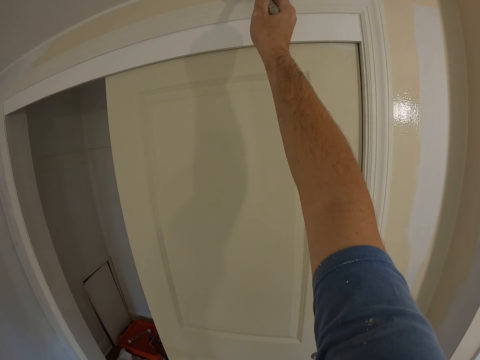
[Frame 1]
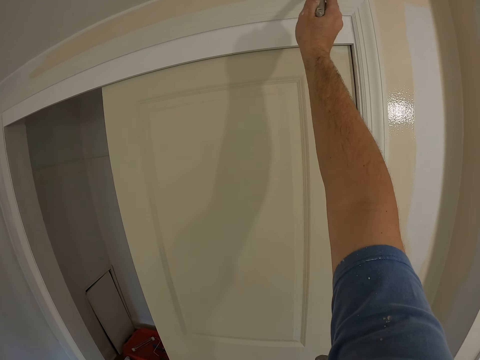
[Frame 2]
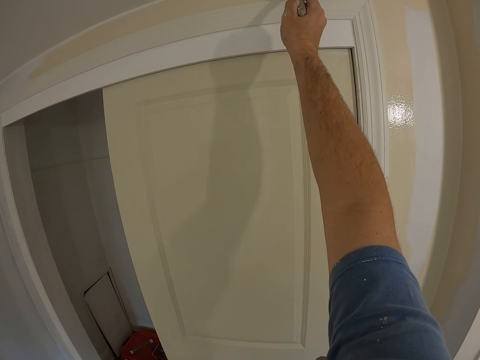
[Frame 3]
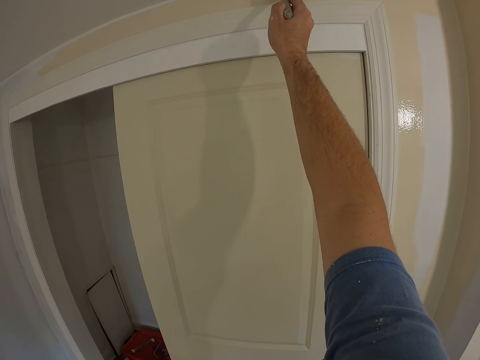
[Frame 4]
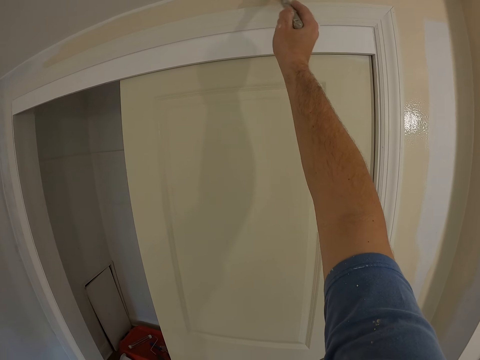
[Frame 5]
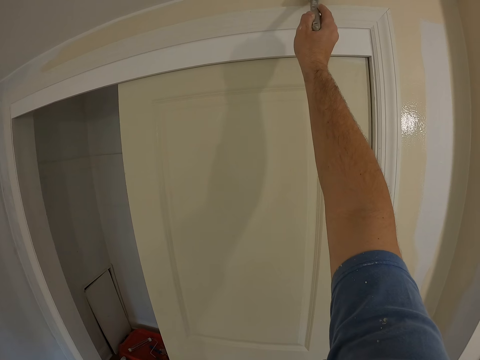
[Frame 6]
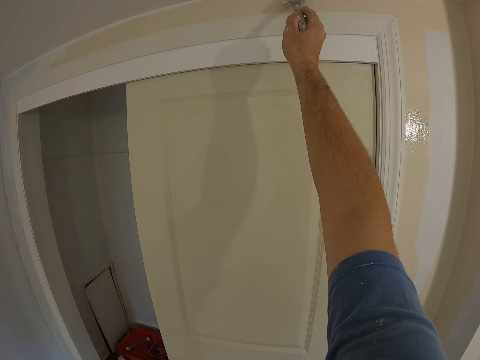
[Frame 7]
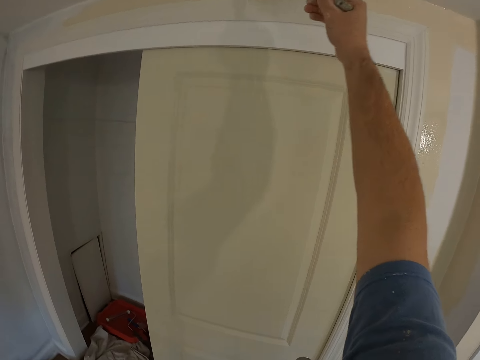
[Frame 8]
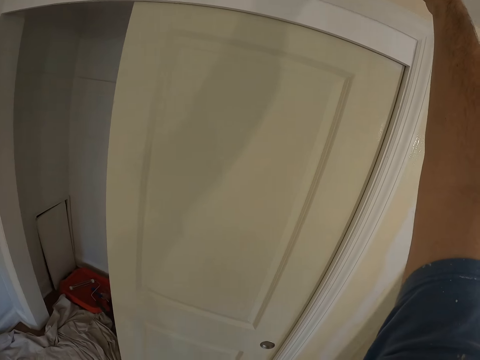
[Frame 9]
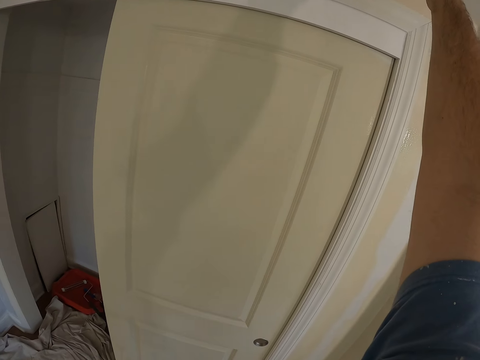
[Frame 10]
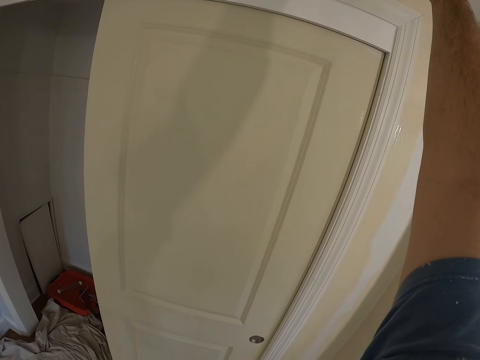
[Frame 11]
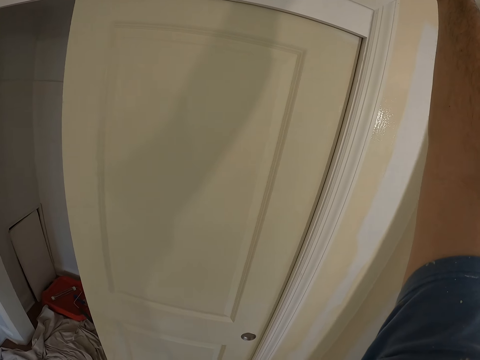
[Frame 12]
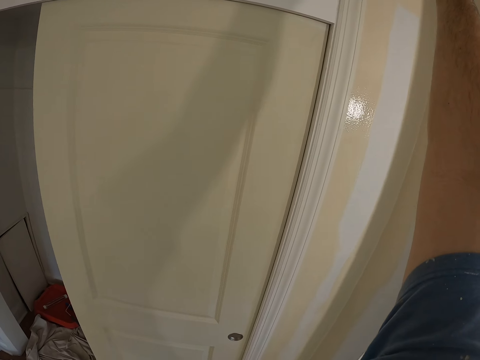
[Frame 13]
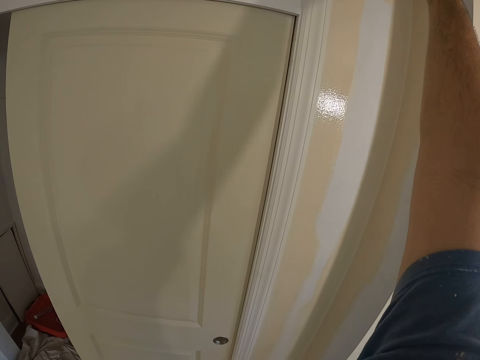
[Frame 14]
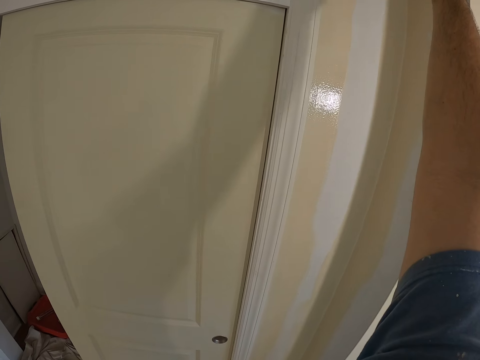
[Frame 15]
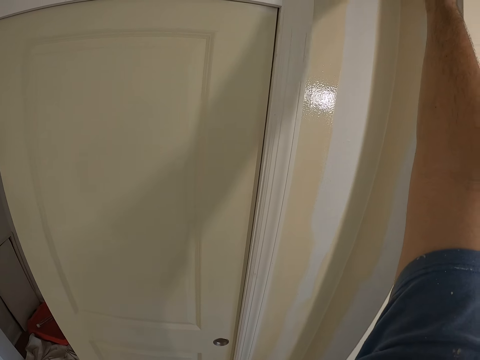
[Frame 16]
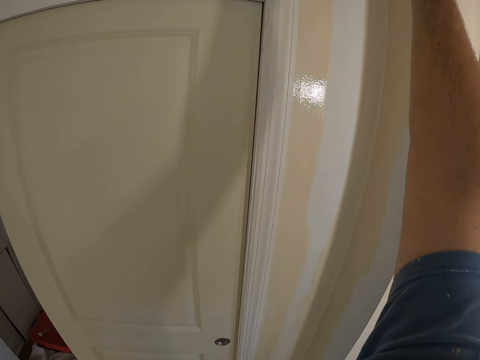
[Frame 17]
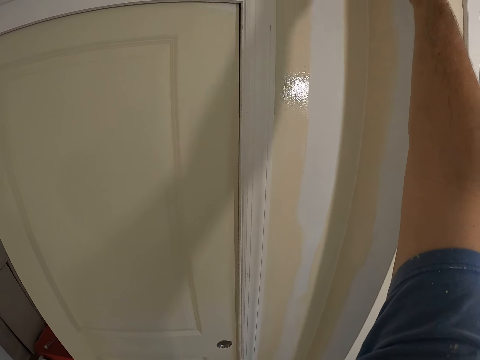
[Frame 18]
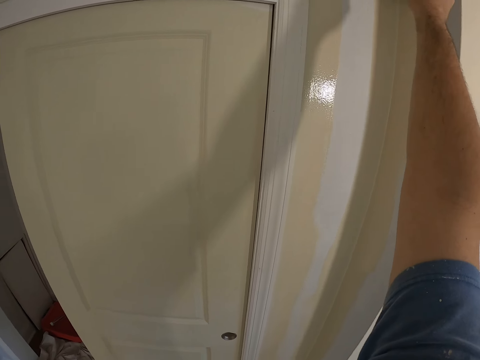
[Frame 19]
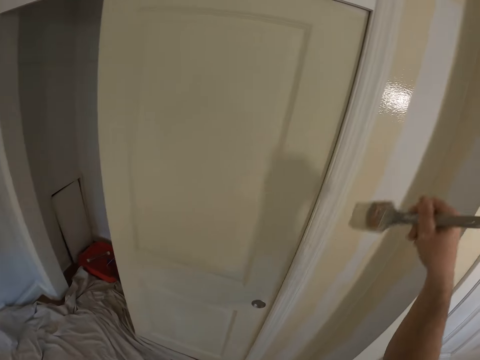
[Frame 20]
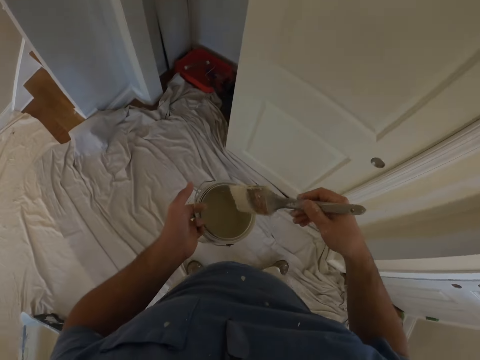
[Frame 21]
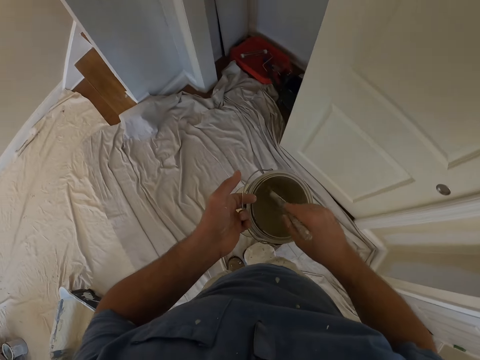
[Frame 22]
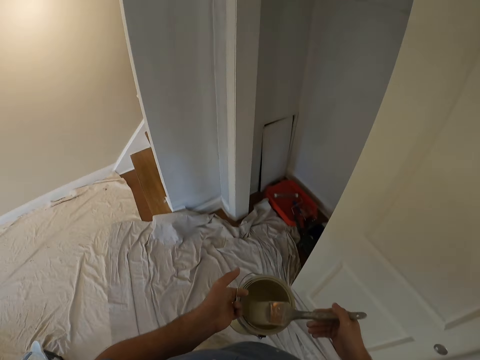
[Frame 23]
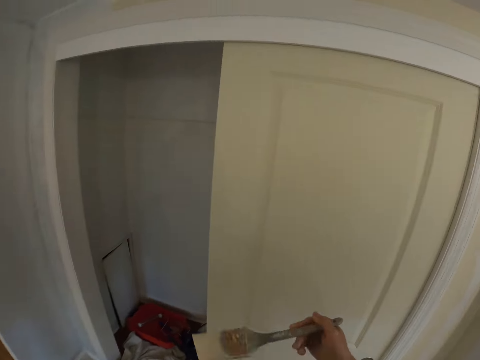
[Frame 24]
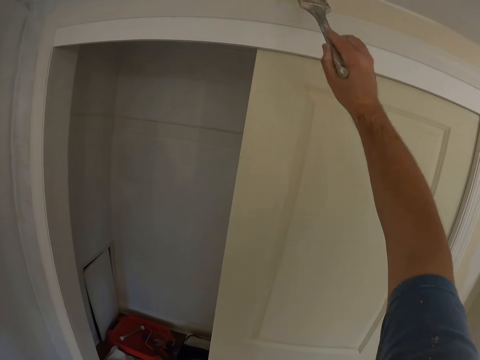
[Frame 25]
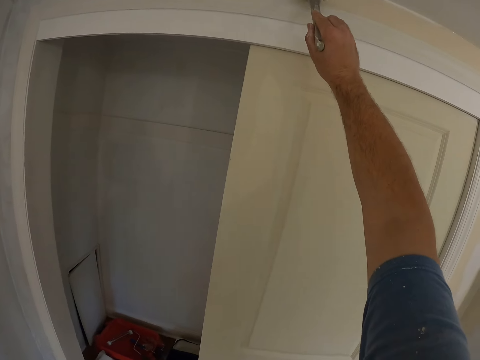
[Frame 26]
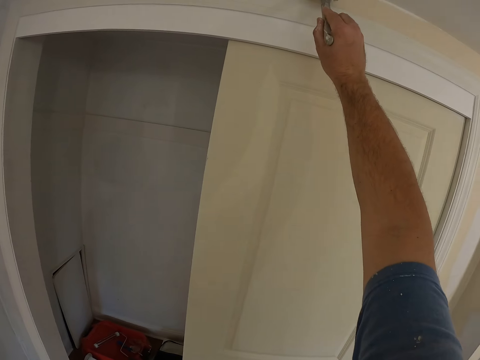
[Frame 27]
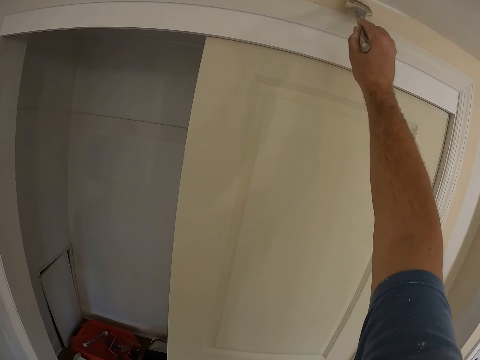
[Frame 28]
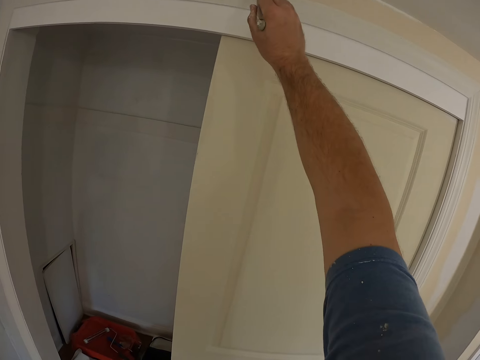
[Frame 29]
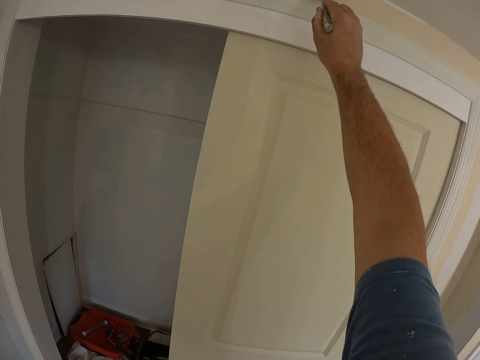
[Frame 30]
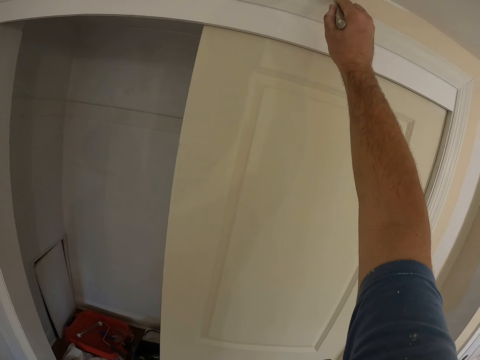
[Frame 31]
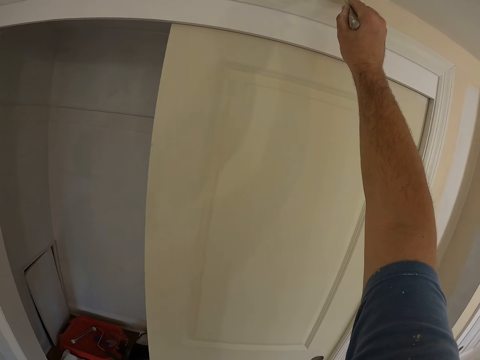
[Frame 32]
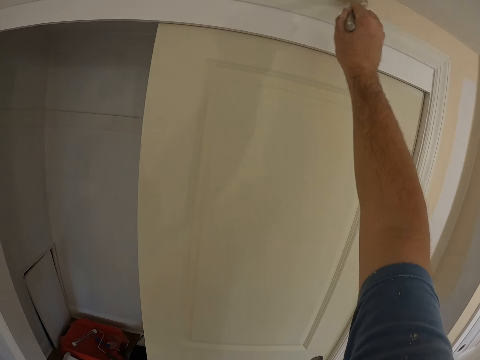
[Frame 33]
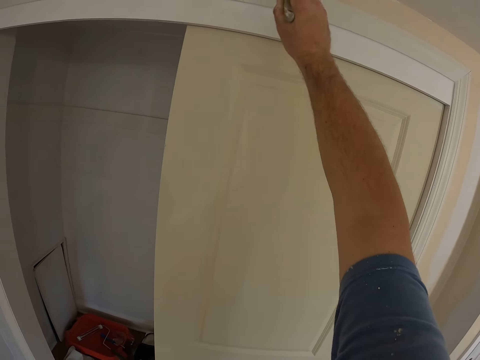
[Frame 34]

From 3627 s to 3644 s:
The camera wearer takes some paint from the paint can with the paint brush. They paint the wall with the paint brush.

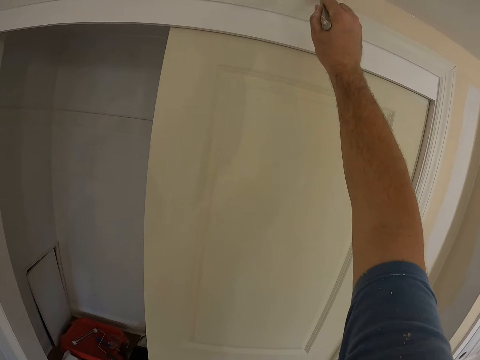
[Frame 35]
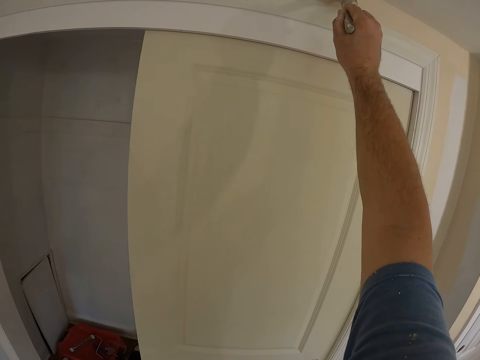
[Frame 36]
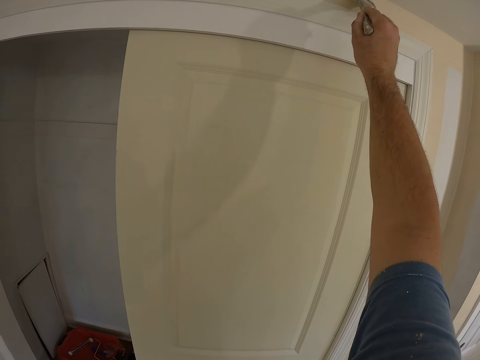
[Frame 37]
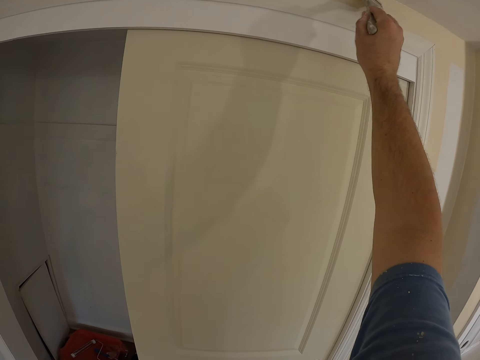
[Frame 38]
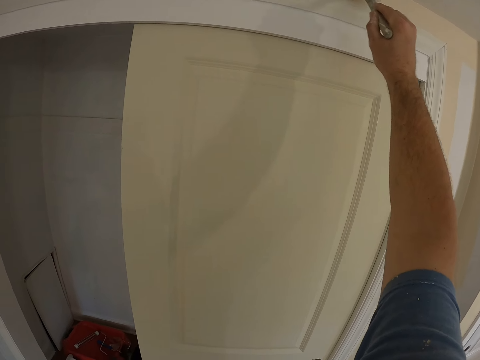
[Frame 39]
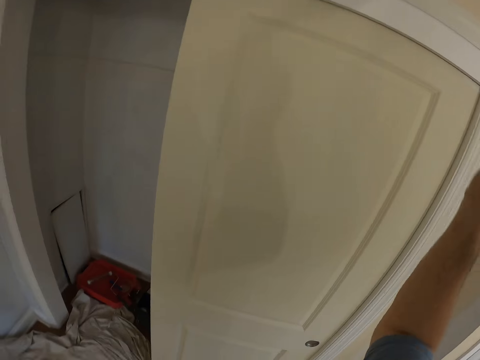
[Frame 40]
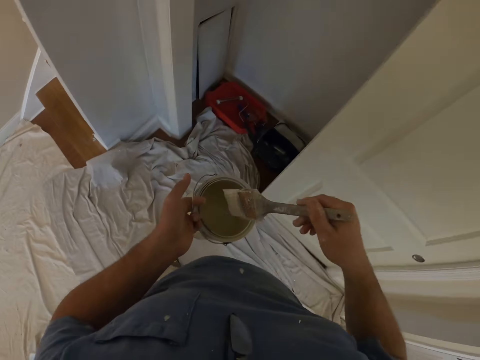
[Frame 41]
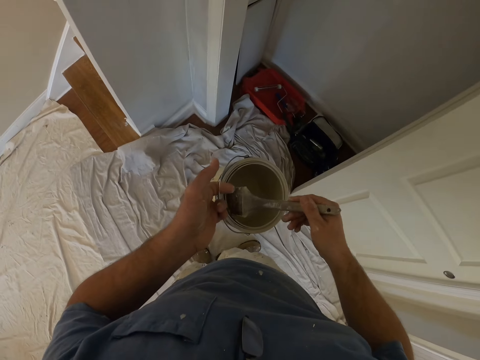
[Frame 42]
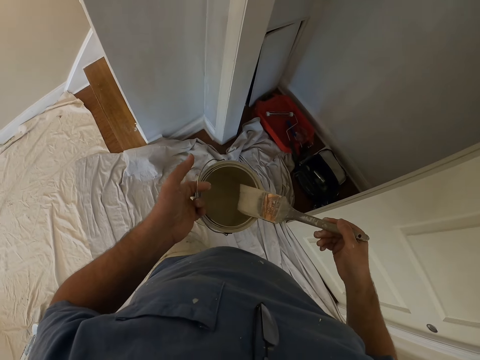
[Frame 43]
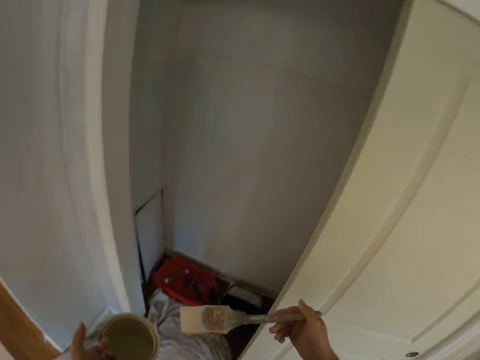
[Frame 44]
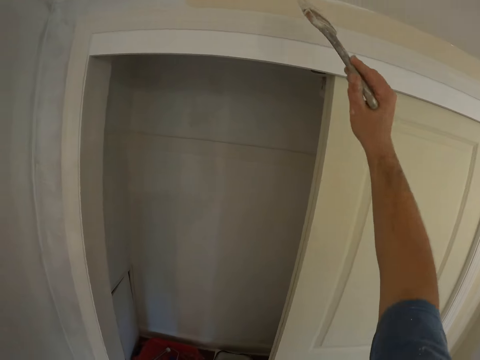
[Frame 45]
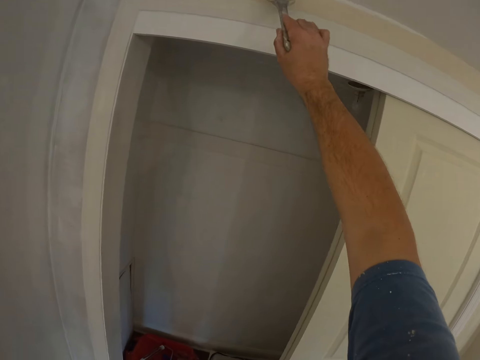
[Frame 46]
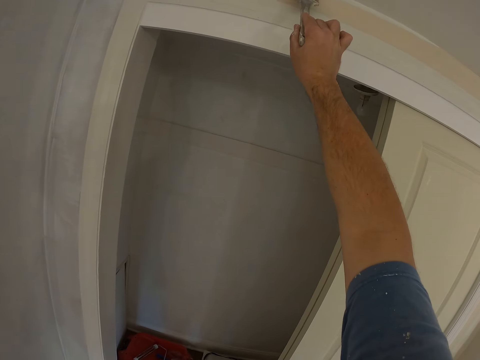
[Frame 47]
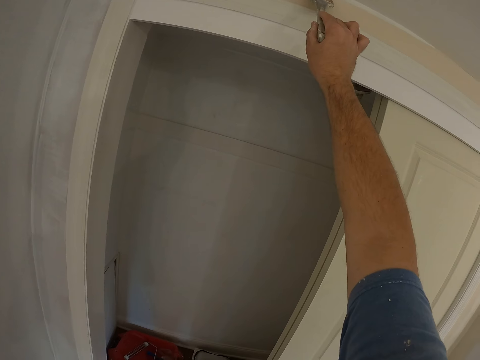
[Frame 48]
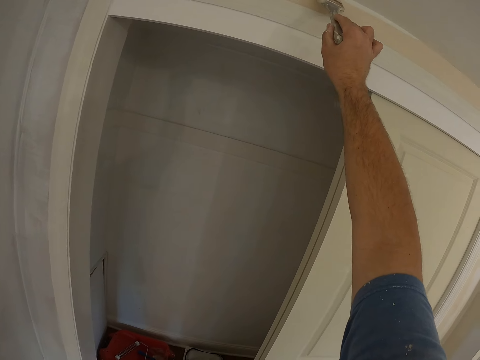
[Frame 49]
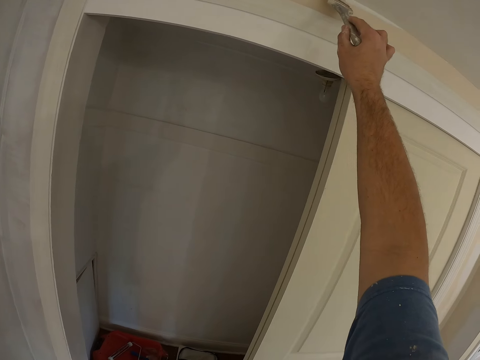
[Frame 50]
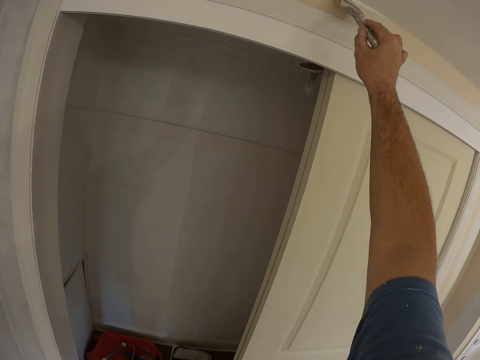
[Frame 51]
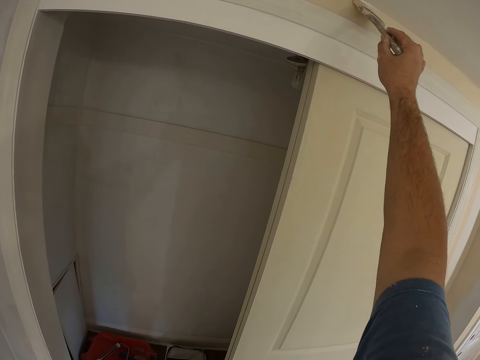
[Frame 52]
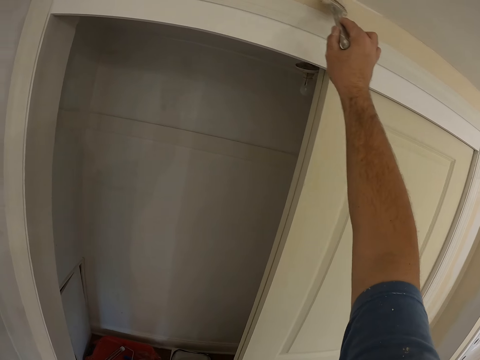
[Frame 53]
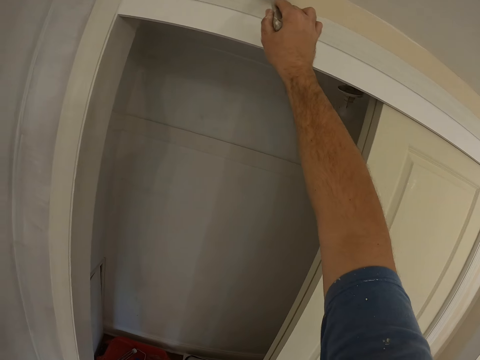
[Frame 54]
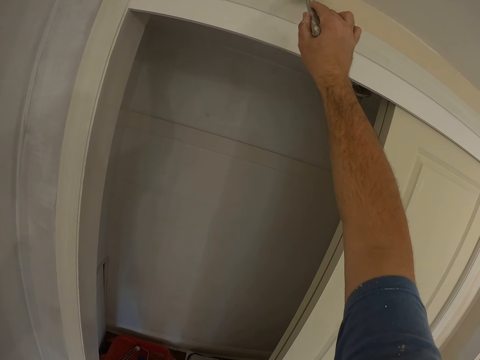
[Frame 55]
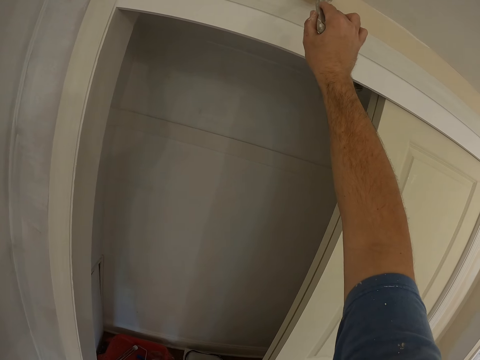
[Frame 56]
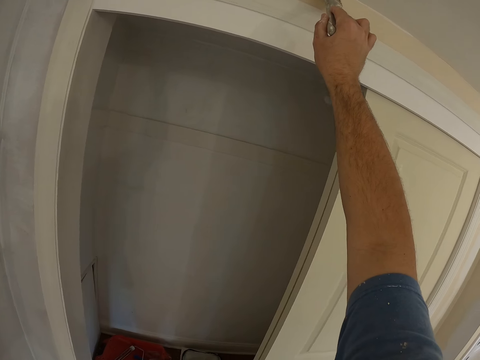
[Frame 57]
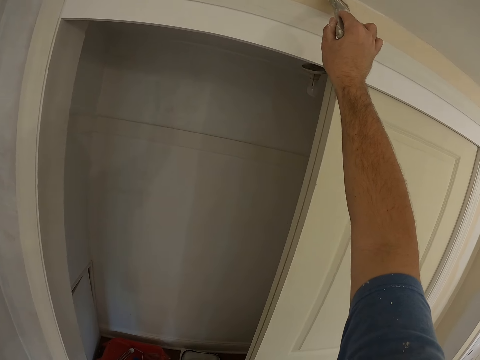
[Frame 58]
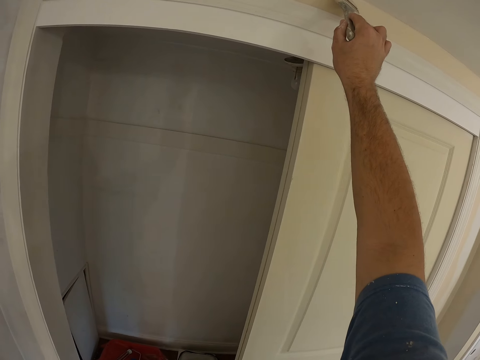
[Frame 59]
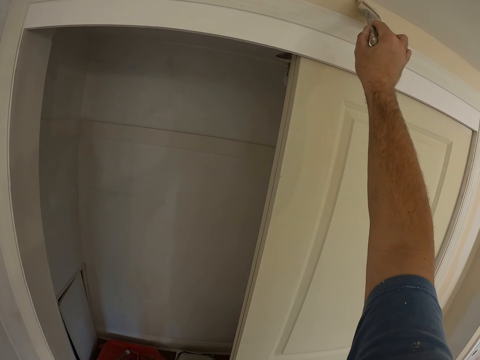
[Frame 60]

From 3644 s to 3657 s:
The camera wearer takes some paint from the paint can with the paint brush. They paint the wall with the paint brush.
